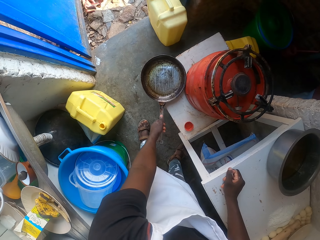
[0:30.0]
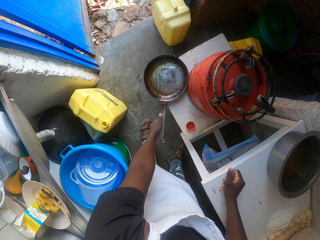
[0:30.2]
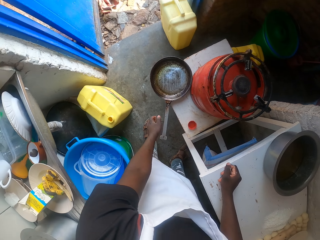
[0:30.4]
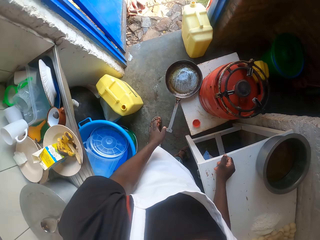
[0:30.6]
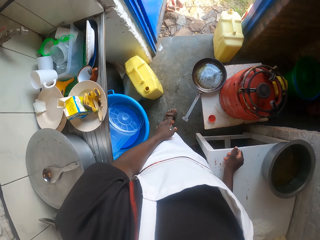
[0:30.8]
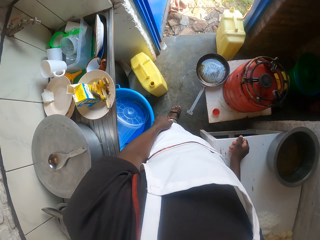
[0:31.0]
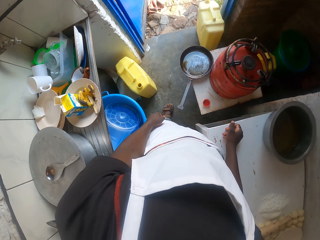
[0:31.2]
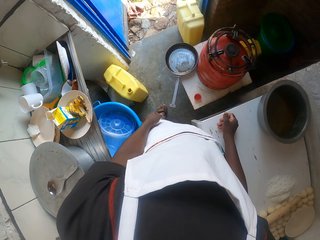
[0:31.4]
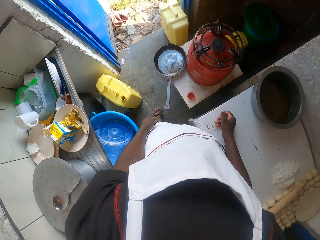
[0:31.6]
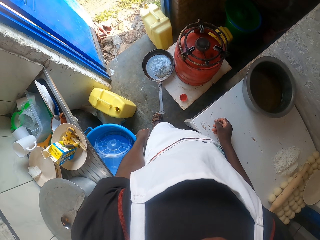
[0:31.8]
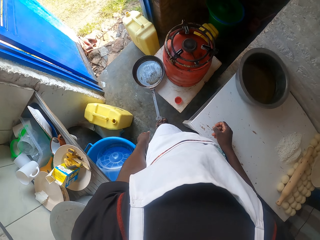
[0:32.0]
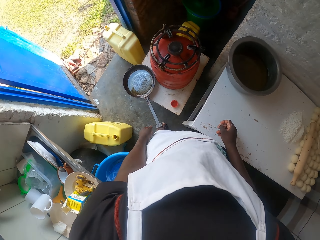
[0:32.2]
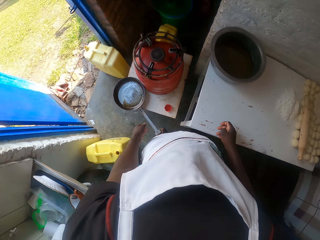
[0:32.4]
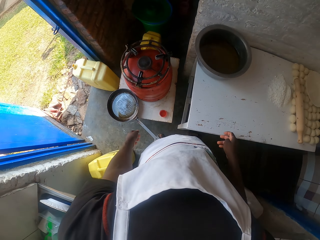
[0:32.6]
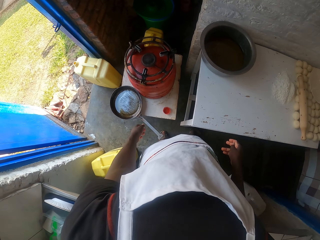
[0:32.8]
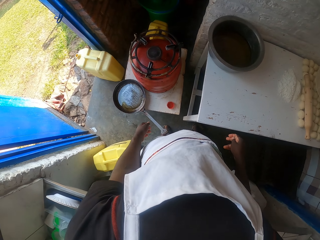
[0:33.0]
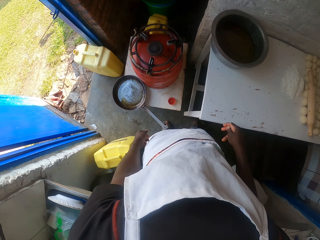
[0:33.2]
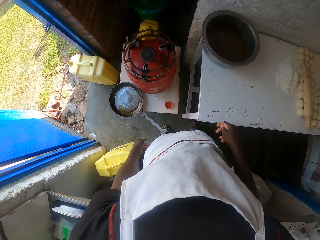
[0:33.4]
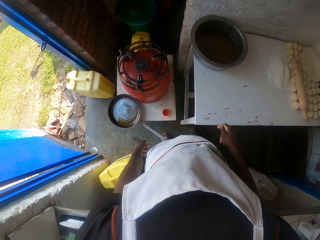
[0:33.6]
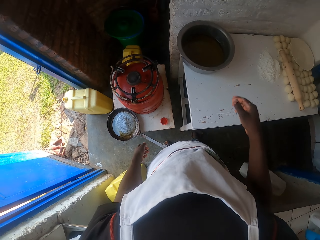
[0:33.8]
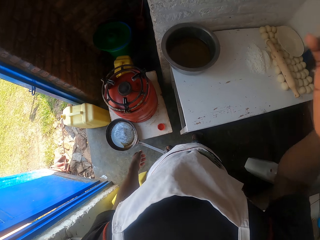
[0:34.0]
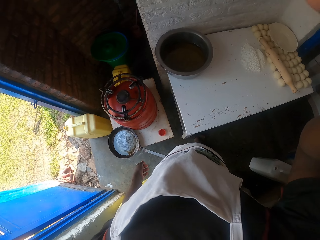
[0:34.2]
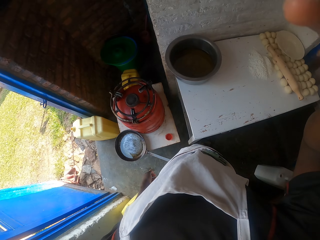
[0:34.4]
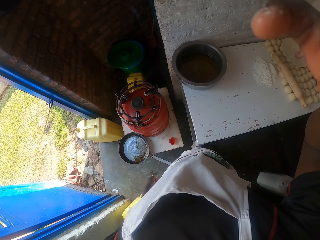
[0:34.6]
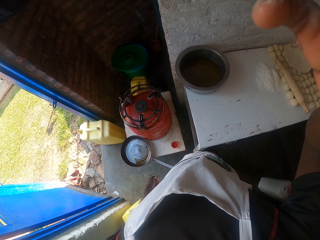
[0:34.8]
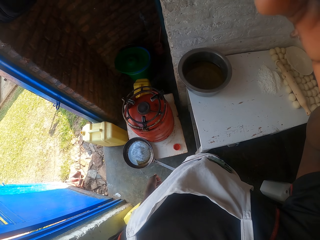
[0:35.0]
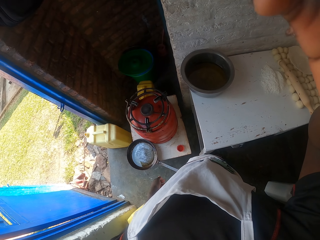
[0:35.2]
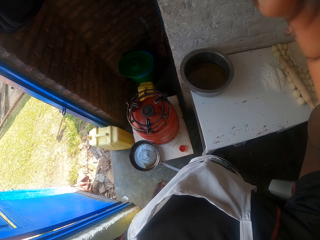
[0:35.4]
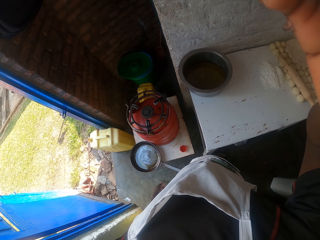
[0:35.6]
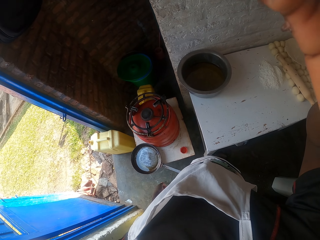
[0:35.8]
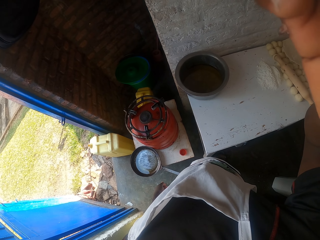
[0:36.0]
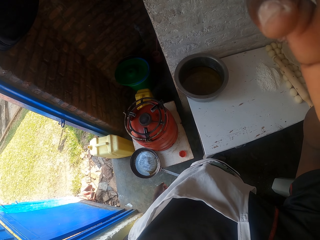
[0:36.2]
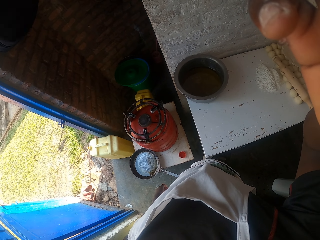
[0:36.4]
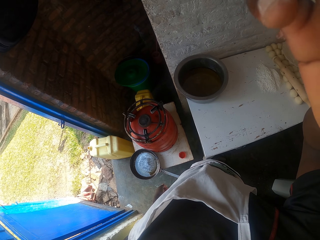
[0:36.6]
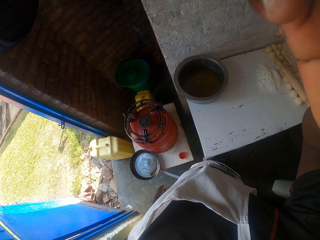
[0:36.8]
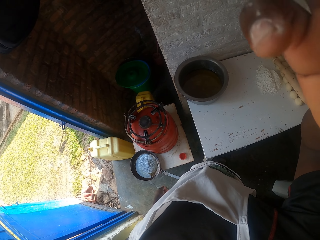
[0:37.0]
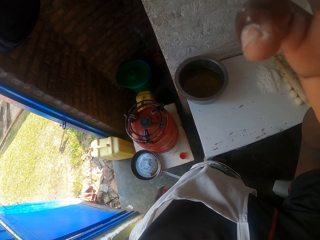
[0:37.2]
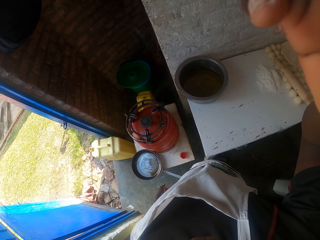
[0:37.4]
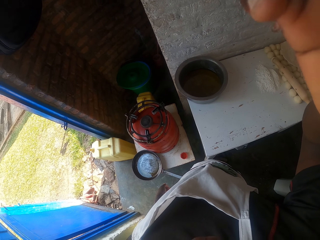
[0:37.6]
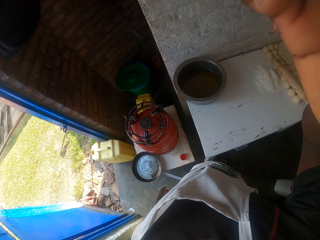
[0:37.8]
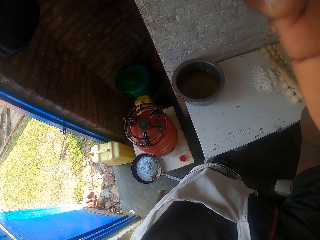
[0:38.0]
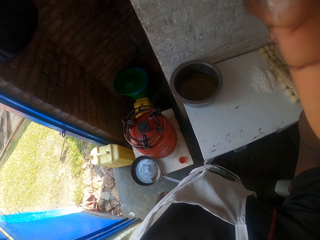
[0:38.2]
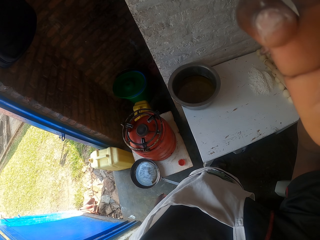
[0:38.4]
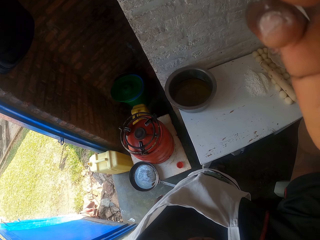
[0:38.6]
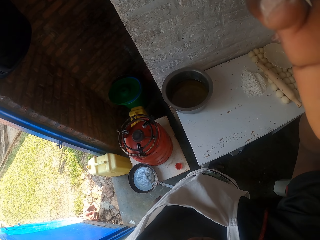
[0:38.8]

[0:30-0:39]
The camera wearer puts the pan on the table. They look around. They touch their head. They adjust the camera.
